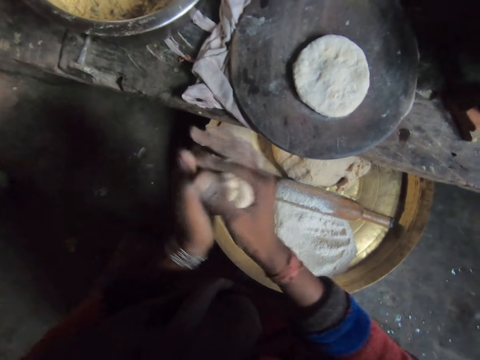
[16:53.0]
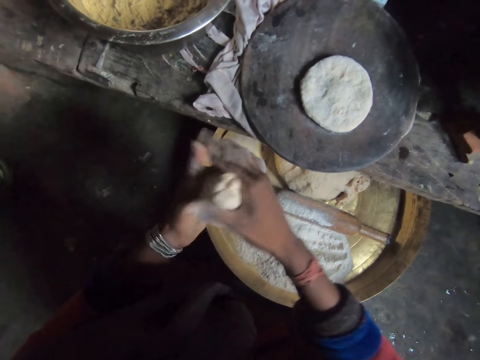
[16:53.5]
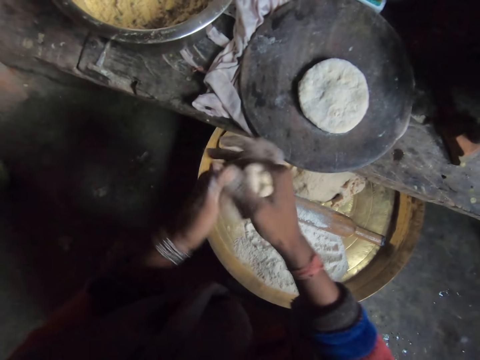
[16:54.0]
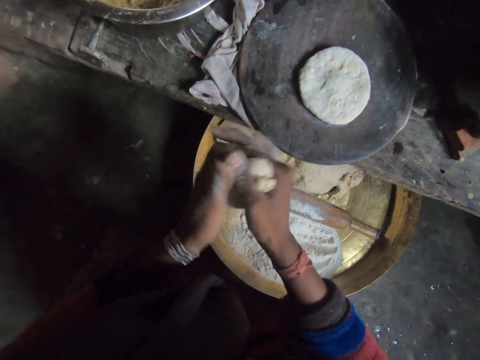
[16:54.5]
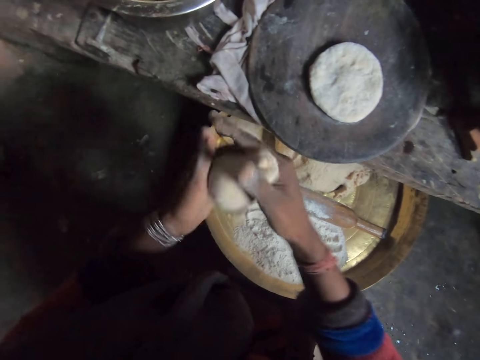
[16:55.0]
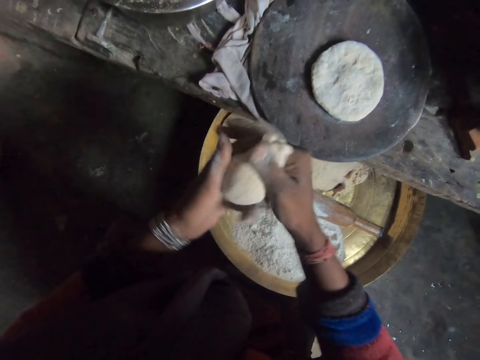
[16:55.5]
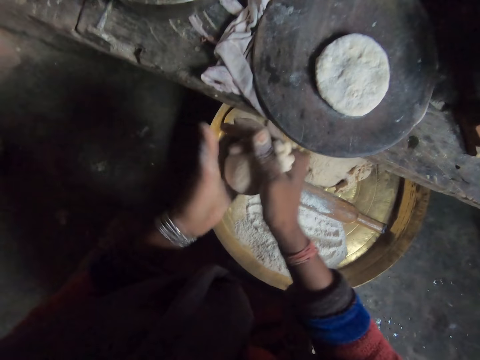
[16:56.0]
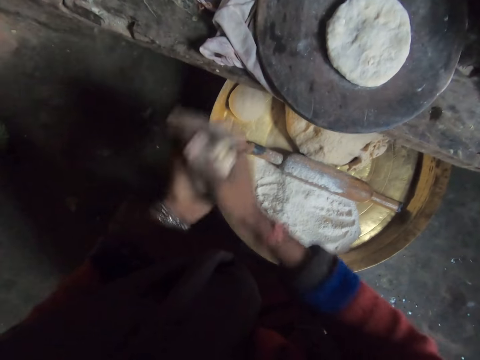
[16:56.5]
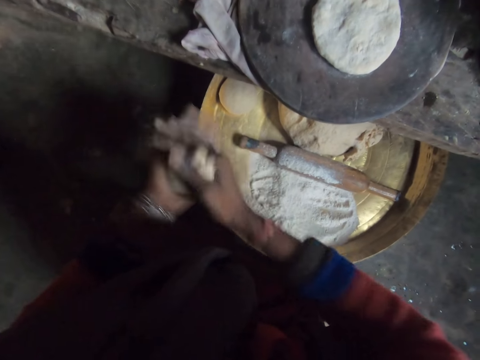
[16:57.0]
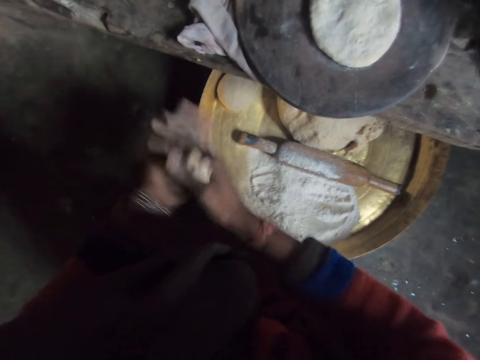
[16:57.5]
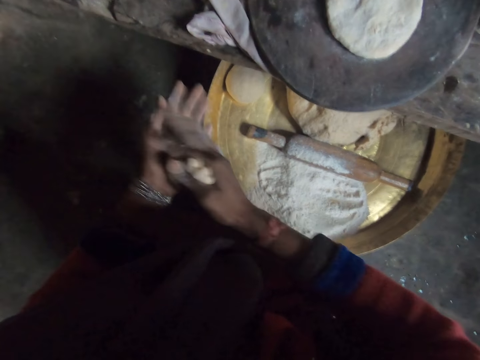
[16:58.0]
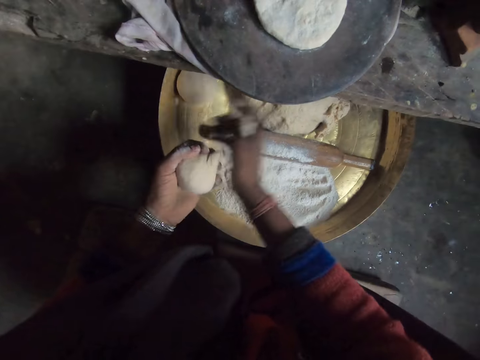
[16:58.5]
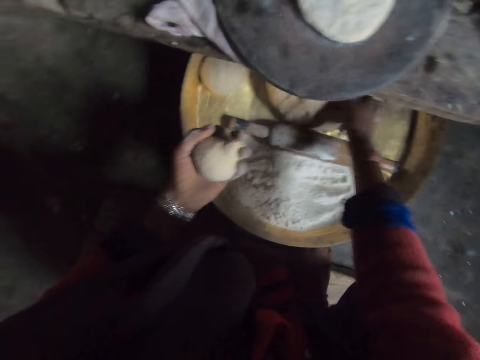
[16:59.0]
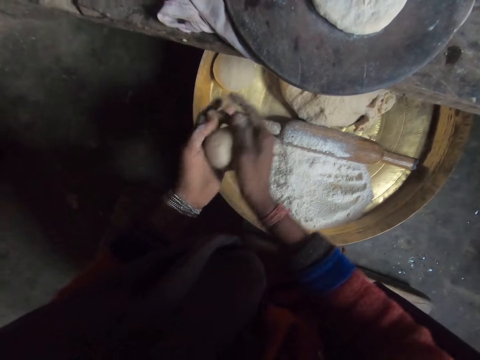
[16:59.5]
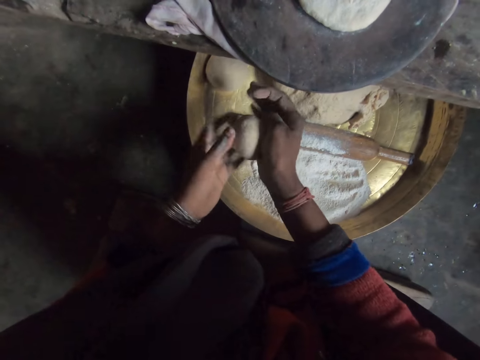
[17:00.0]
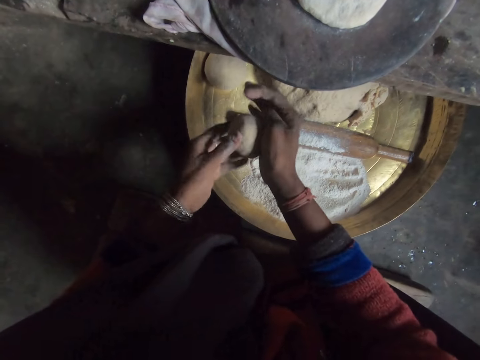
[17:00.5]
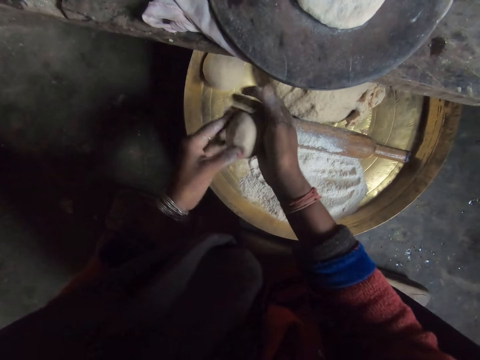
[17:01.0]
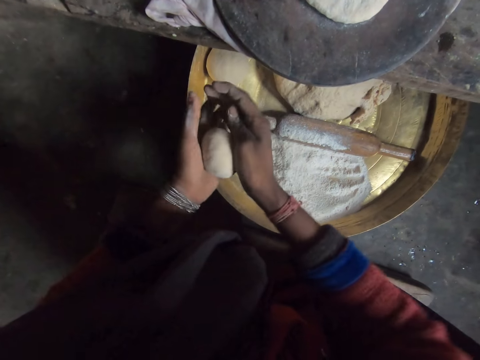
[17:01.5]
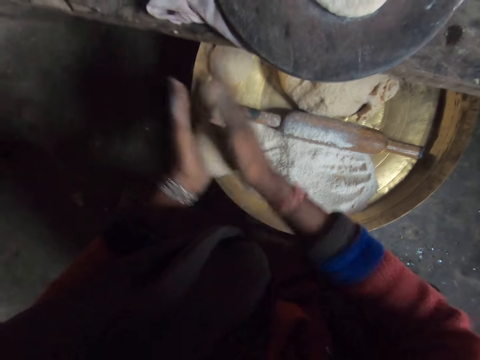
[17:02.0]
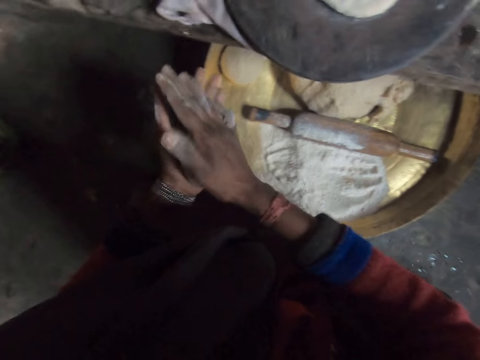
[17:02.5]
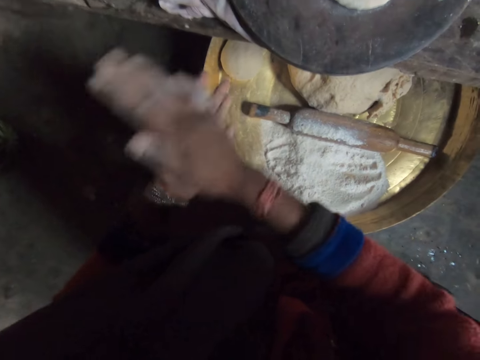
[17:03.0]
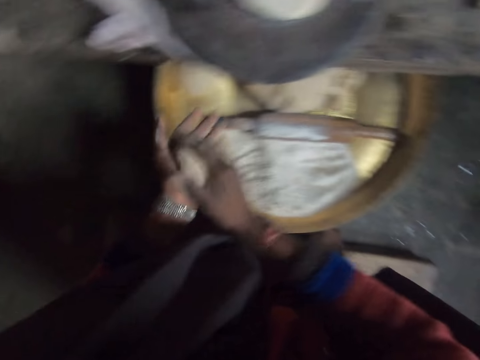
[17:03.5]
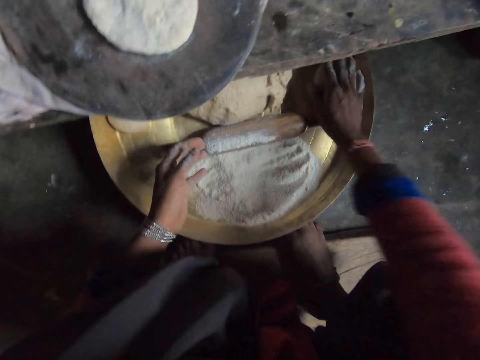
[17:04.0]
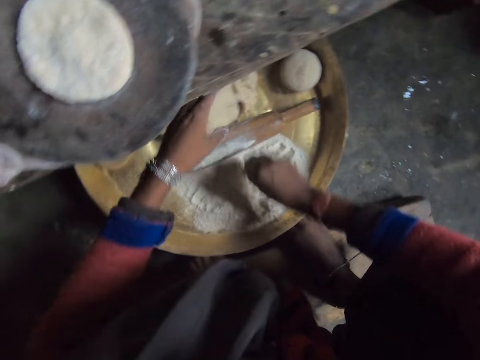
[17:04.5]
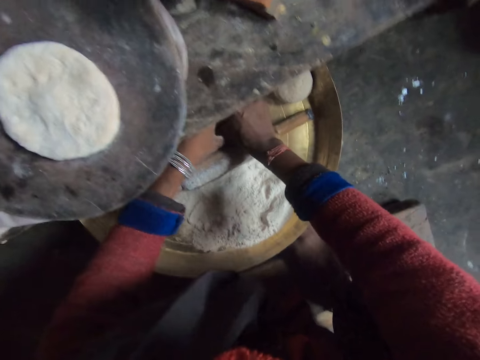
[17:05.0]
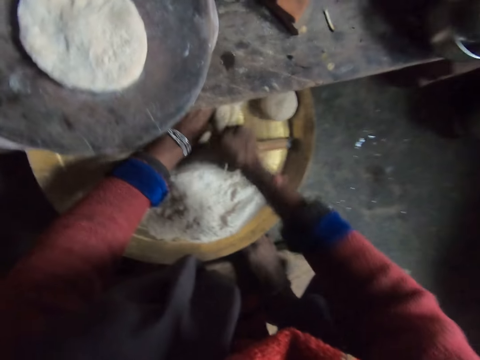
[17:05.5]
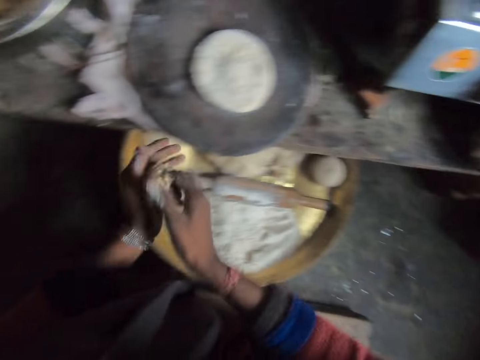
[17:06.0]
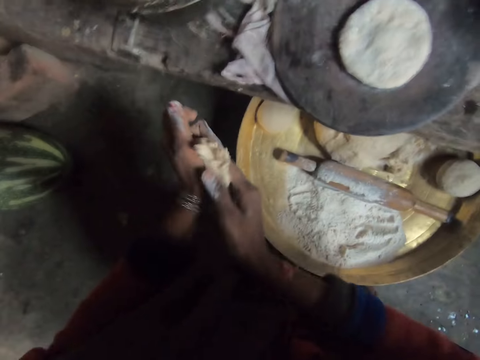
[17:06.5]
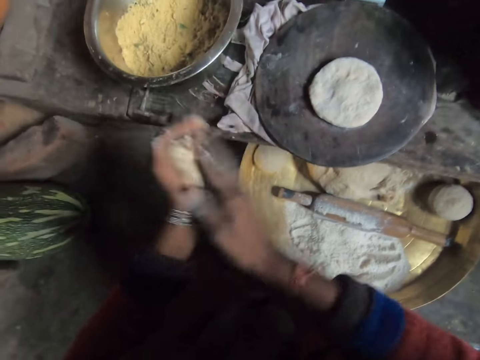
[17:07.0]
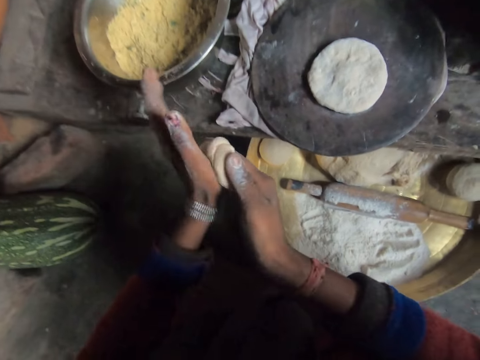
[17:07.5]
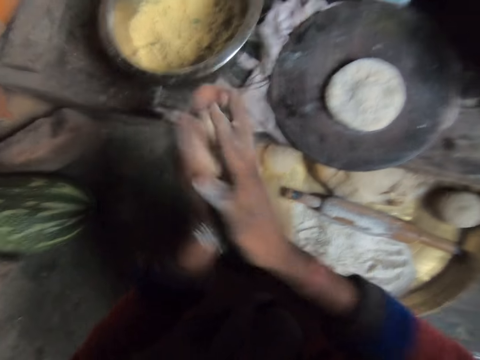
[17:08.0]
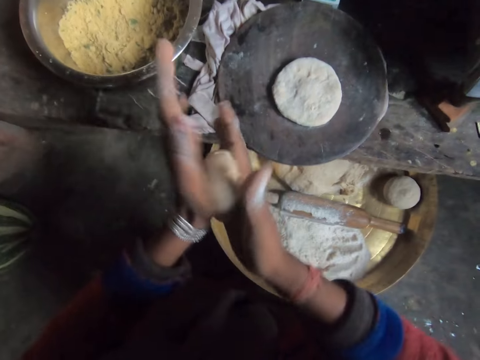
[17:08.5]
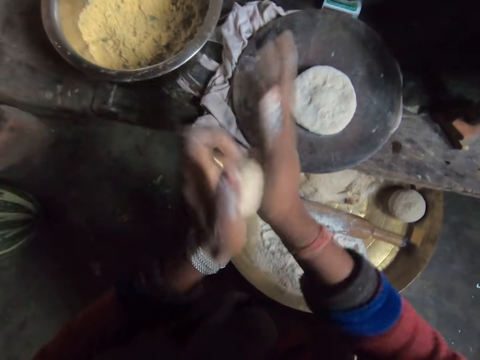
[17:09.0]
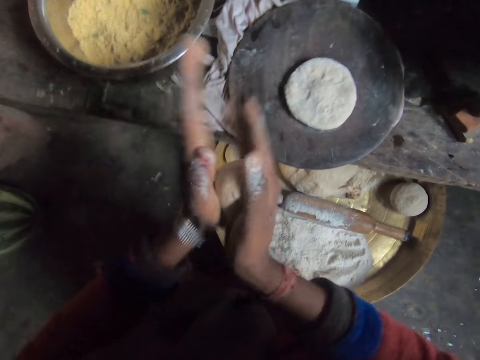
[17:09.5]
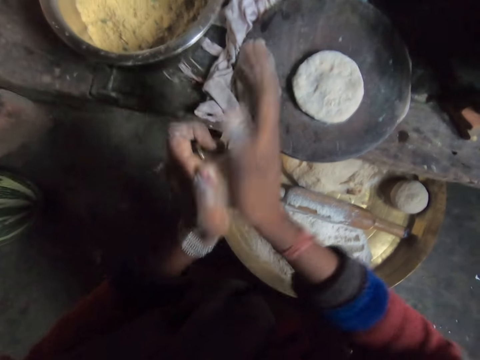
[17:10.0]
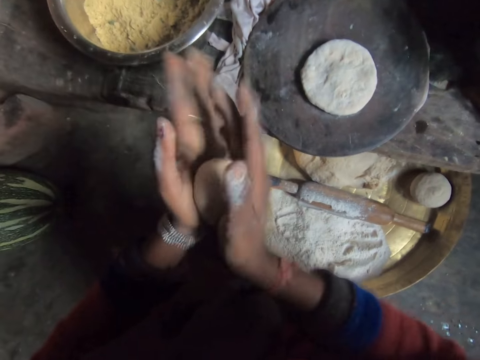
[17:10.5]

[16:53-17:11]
The camera wearer cuts the dough. They drop the small piece of dough on the tray. They roll the dough with their hands. They knead the dough. They drop the dough on the tray. They touch flour with their right hand. They pick up the dough. They cut dough from the pile. They roll the dough with their hands. They knead the dough.

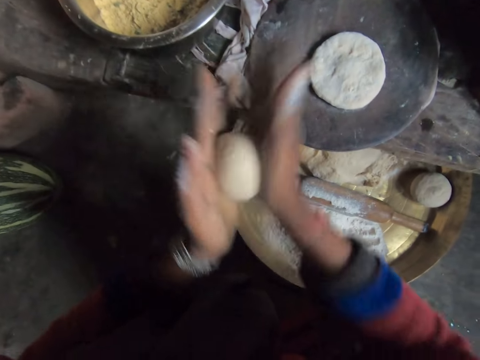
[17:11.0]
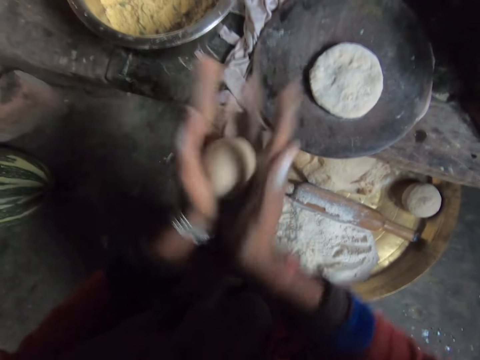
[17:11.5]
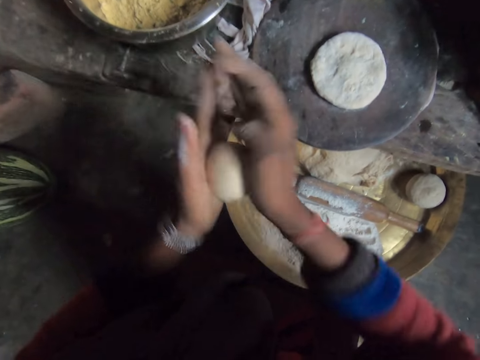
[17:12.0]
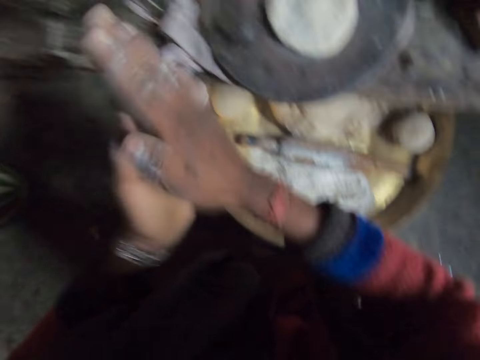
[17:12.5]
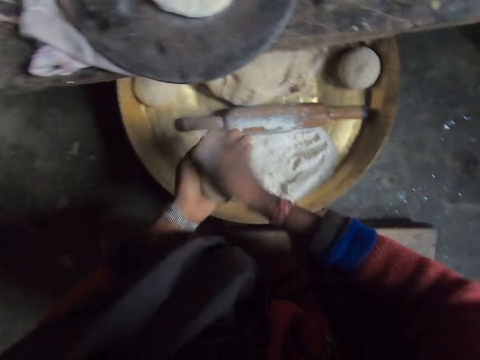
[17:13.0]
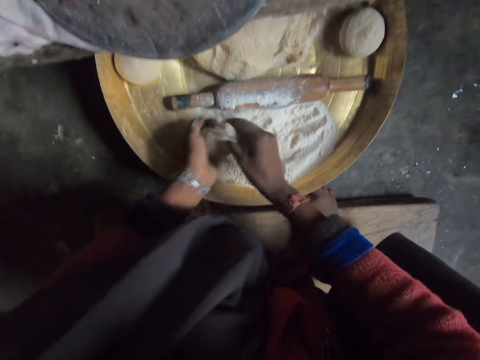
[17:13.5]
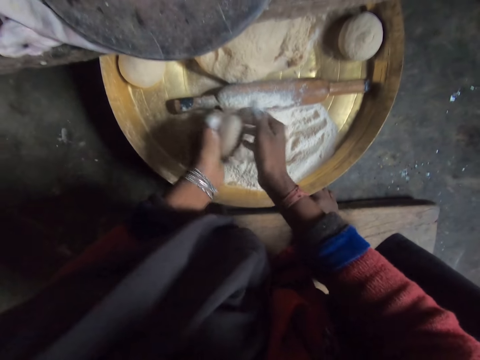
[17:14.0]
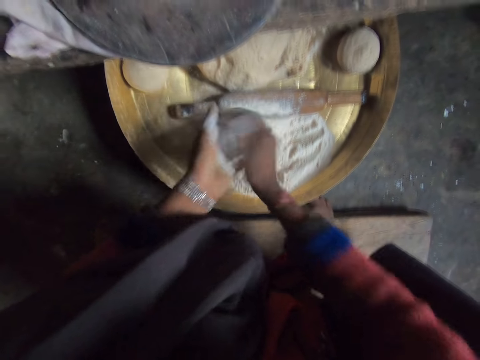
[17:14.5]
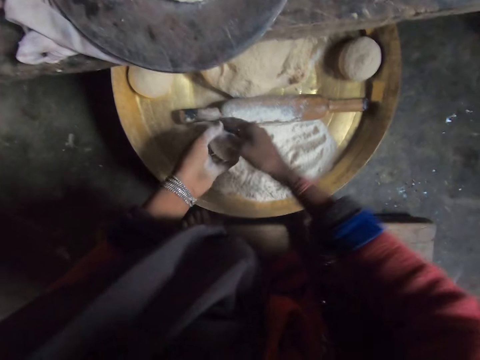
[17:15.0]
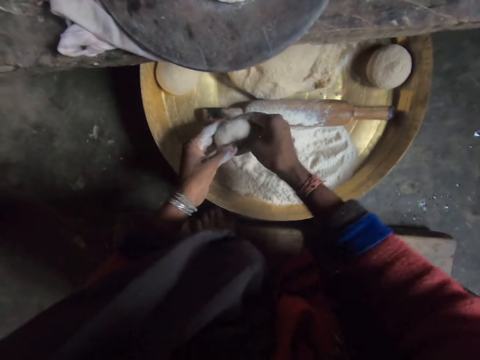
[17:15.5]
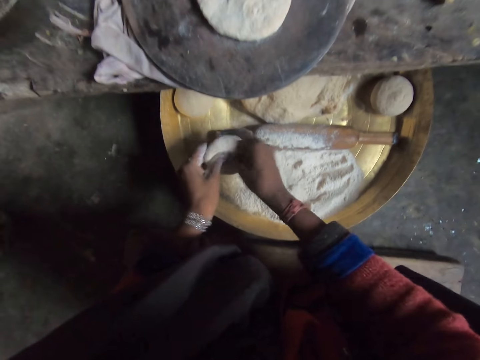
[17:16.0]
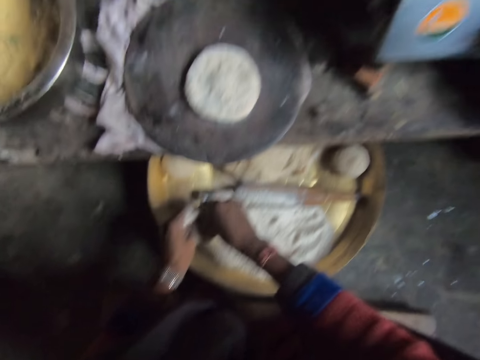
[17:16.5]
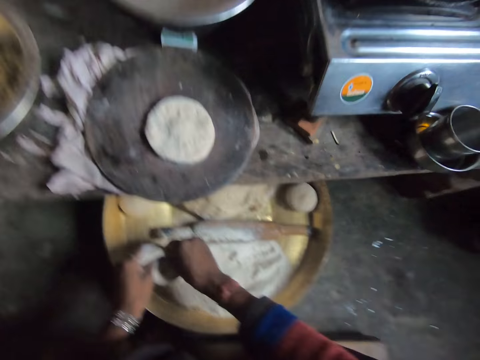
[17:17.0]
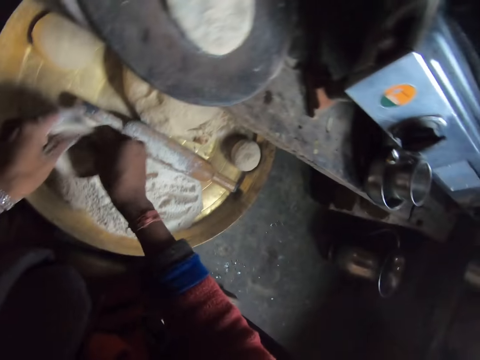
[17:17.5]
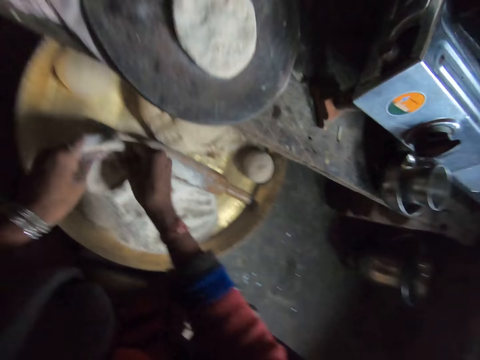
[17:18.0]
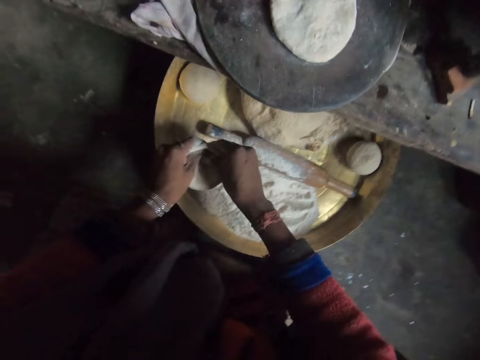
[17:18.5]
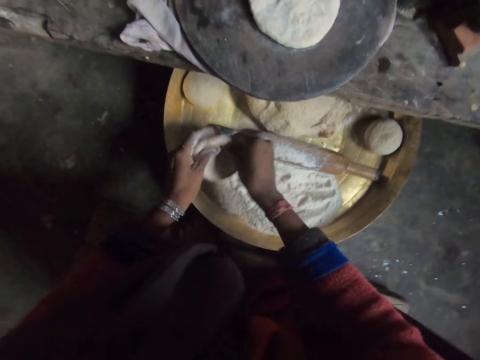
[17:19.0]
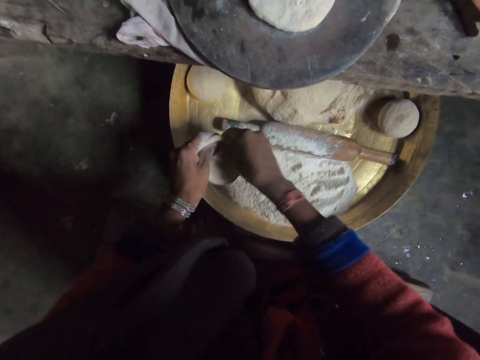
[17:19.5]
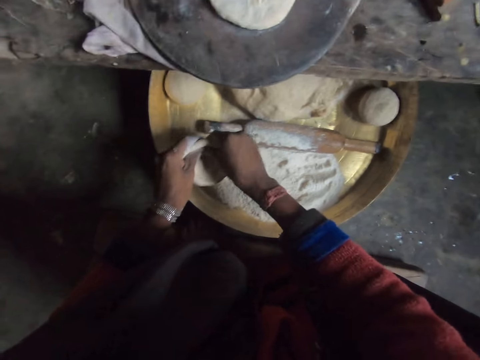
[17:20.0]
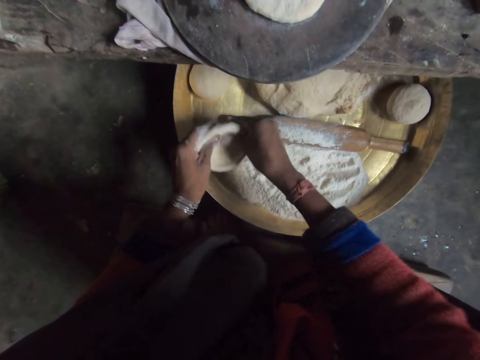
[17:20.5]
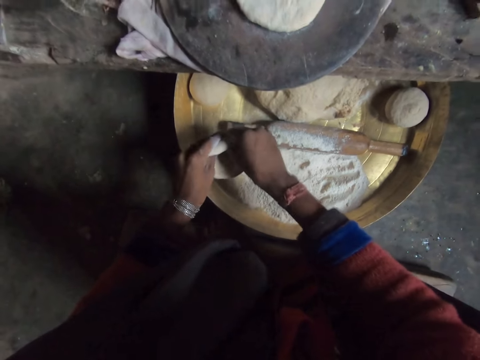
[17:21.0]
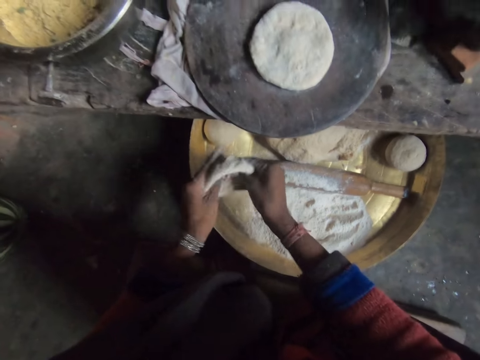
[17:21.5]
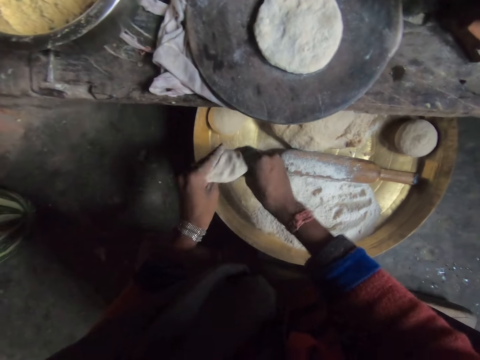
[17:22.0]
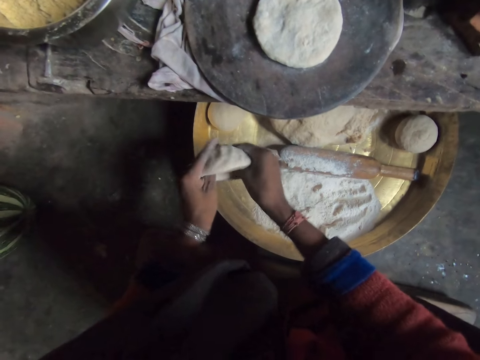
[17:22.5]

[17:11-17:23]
The camera wearer picks up flour. They apply flour on the dough. They prepare the dough.
